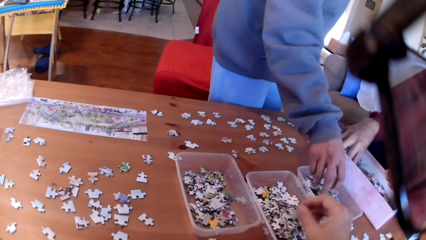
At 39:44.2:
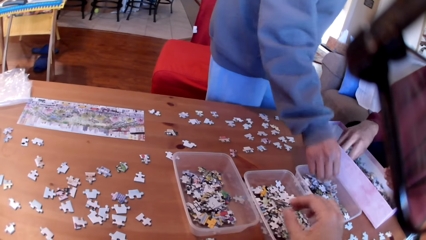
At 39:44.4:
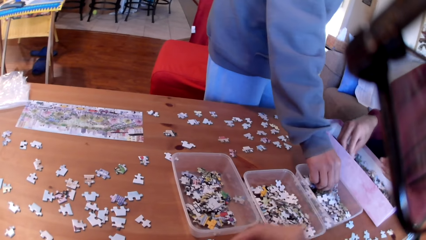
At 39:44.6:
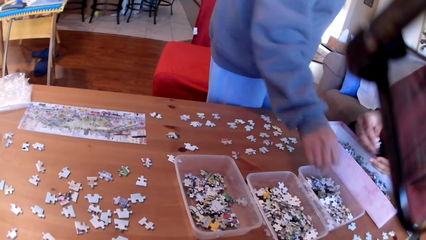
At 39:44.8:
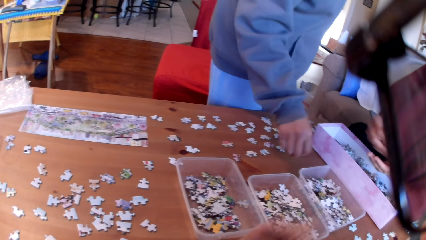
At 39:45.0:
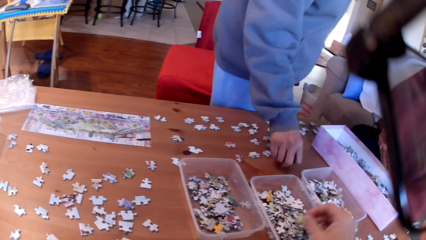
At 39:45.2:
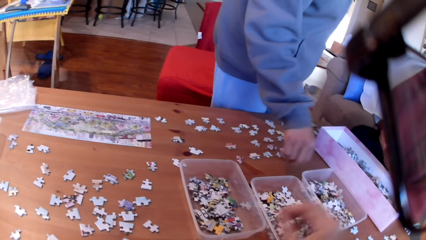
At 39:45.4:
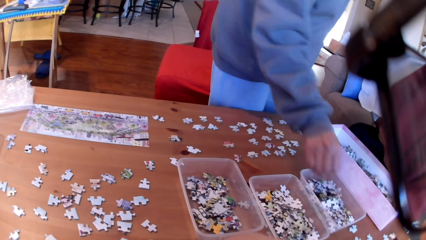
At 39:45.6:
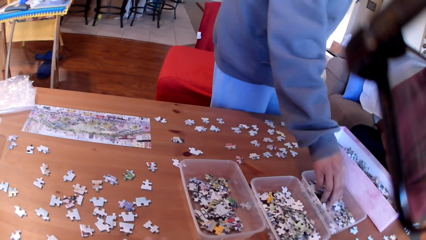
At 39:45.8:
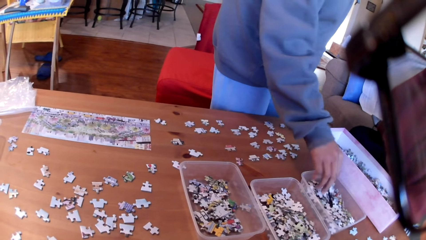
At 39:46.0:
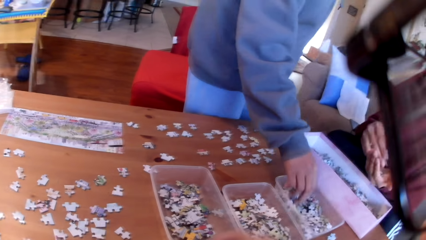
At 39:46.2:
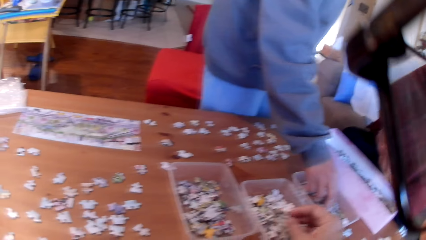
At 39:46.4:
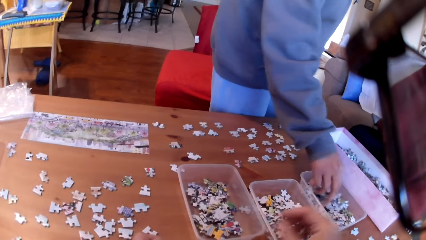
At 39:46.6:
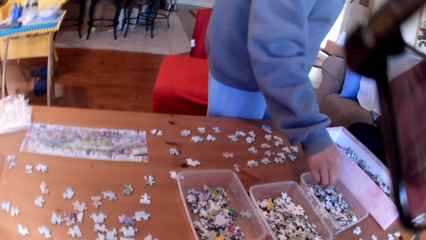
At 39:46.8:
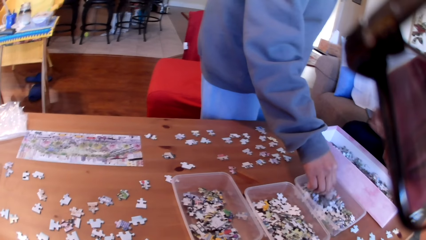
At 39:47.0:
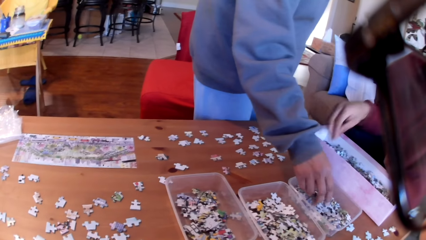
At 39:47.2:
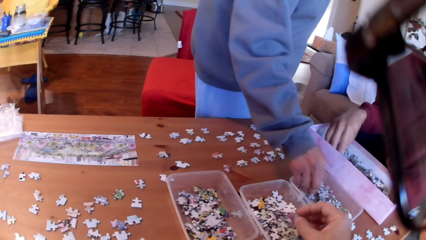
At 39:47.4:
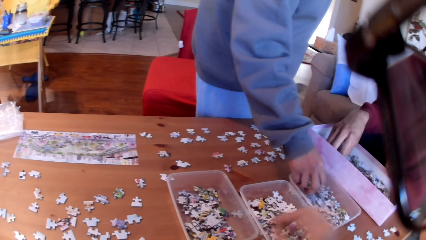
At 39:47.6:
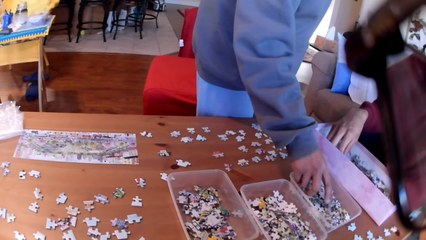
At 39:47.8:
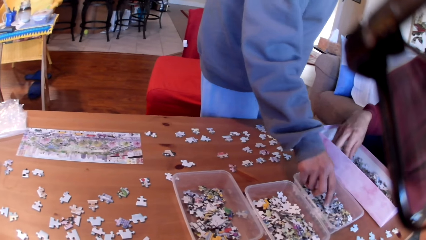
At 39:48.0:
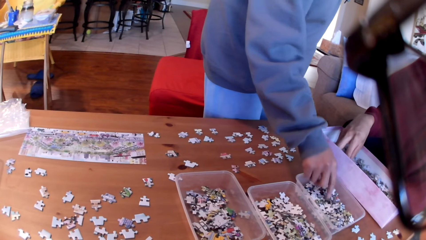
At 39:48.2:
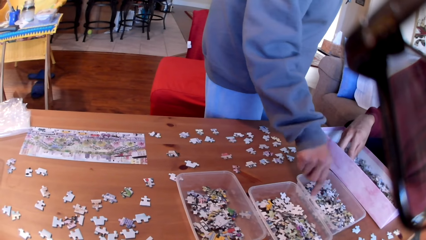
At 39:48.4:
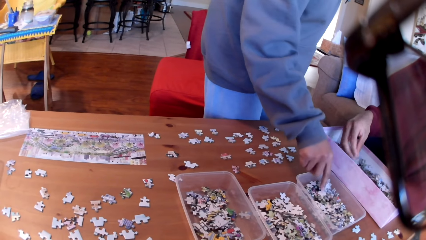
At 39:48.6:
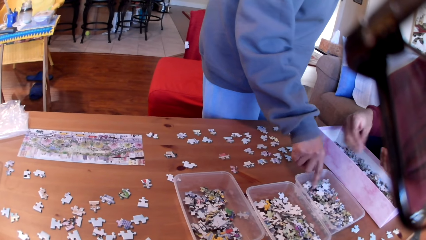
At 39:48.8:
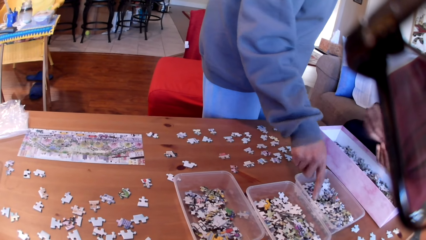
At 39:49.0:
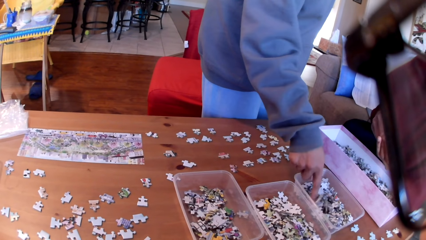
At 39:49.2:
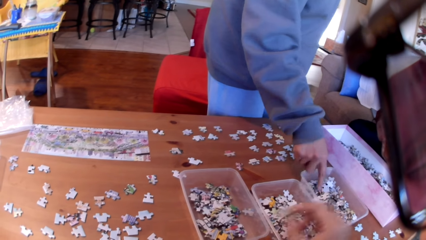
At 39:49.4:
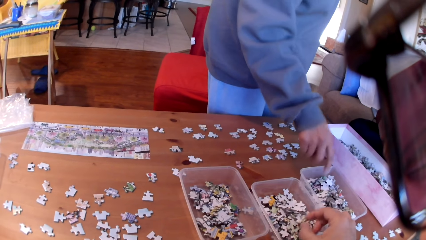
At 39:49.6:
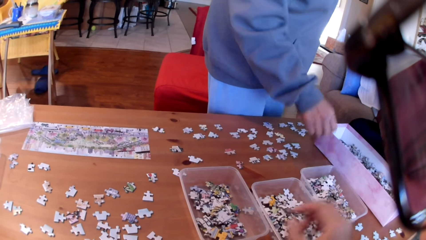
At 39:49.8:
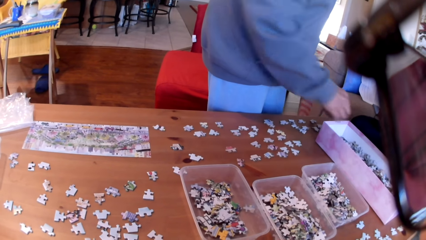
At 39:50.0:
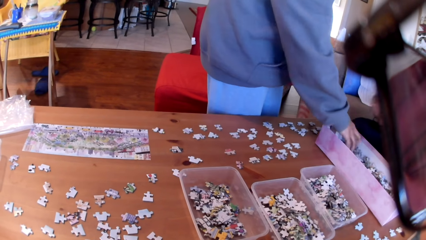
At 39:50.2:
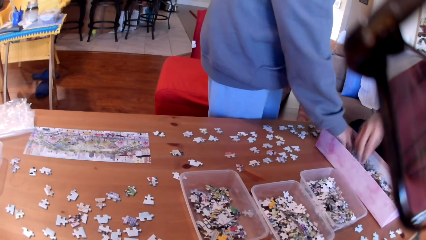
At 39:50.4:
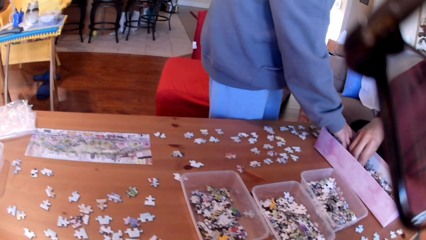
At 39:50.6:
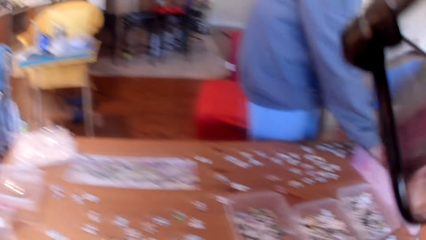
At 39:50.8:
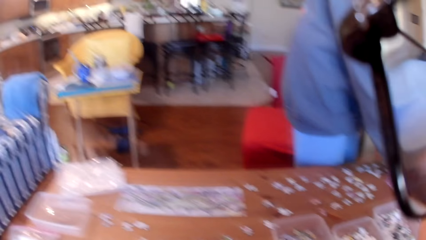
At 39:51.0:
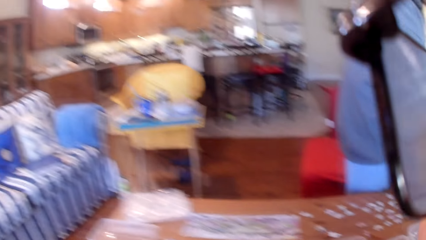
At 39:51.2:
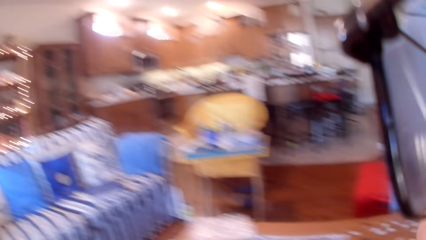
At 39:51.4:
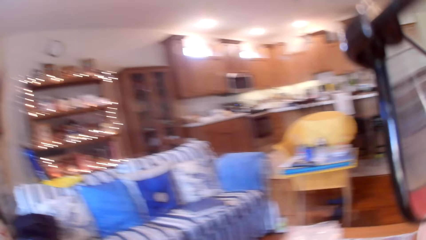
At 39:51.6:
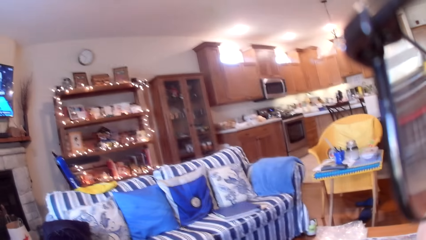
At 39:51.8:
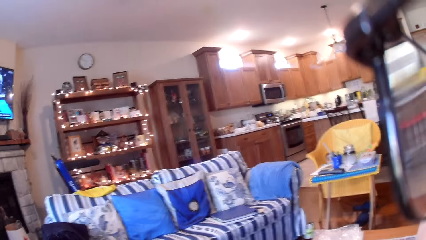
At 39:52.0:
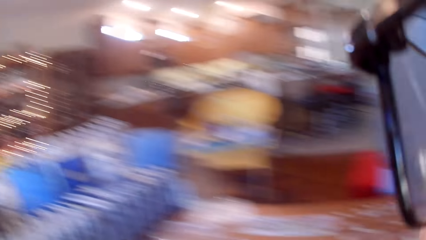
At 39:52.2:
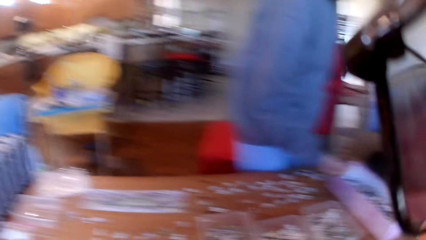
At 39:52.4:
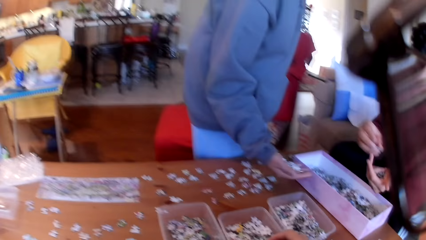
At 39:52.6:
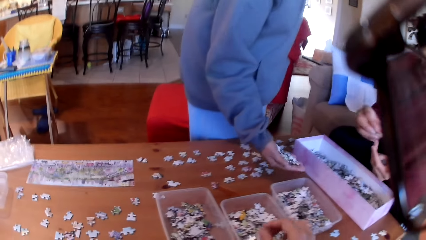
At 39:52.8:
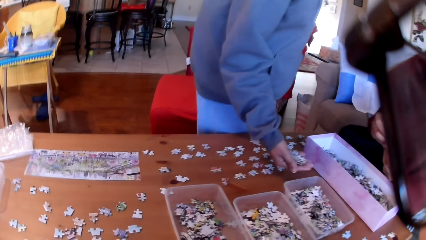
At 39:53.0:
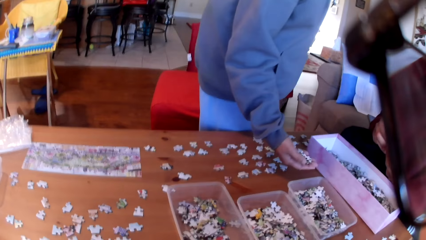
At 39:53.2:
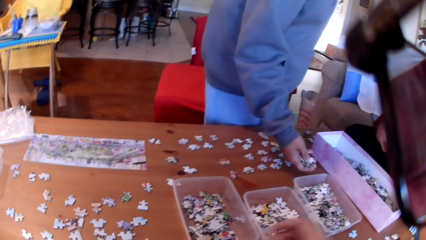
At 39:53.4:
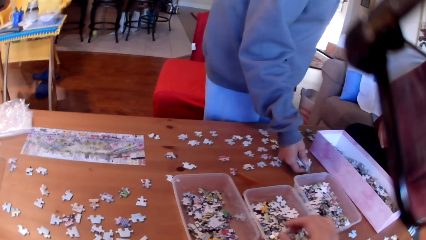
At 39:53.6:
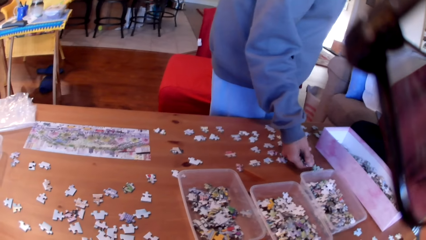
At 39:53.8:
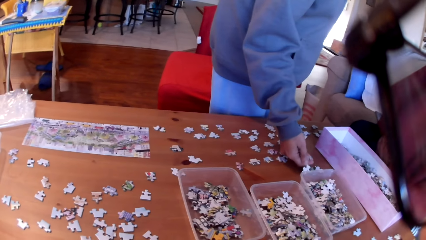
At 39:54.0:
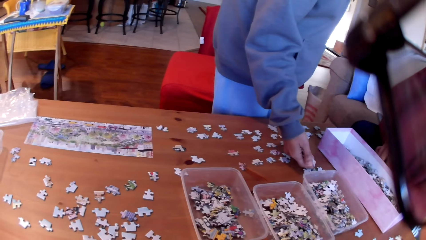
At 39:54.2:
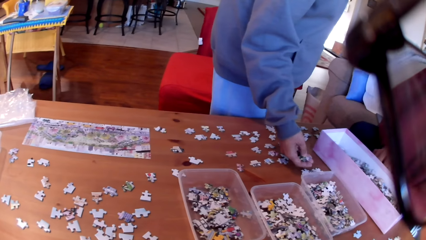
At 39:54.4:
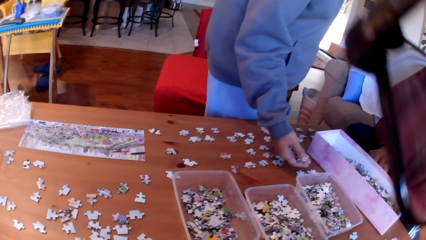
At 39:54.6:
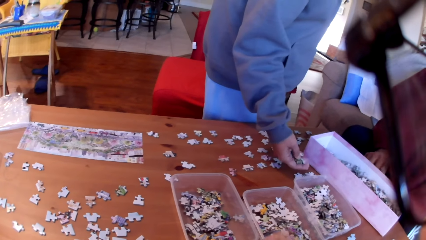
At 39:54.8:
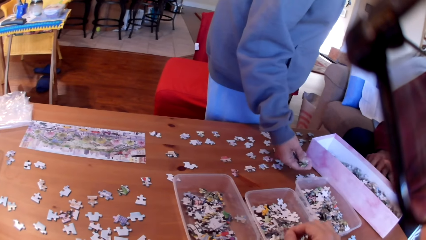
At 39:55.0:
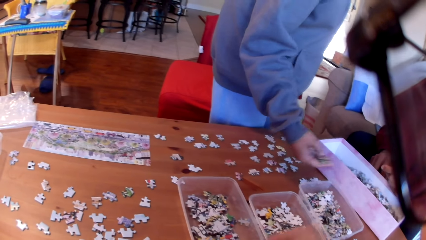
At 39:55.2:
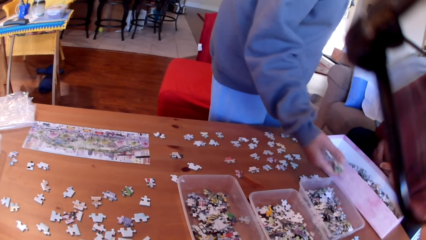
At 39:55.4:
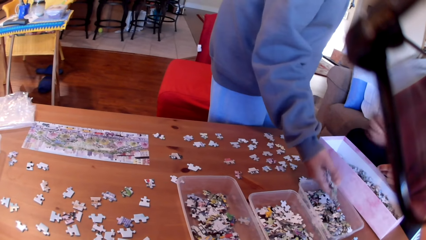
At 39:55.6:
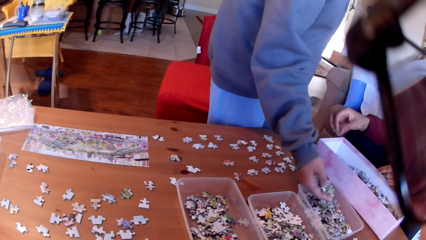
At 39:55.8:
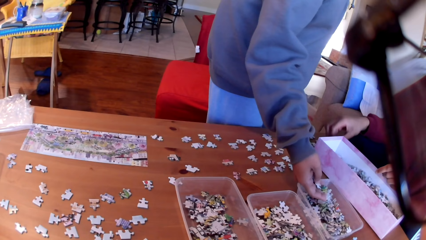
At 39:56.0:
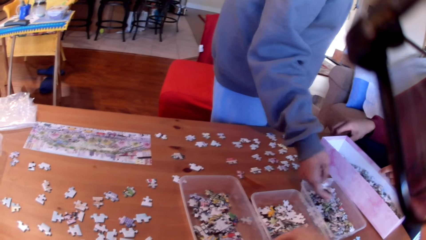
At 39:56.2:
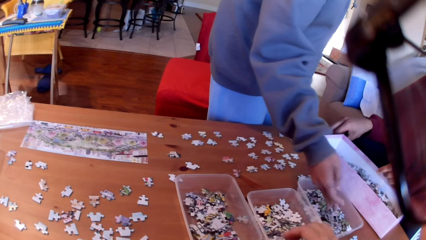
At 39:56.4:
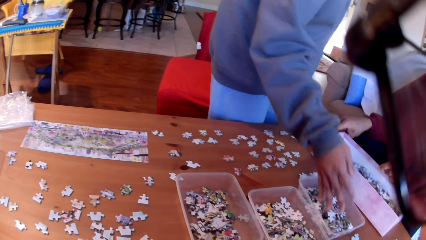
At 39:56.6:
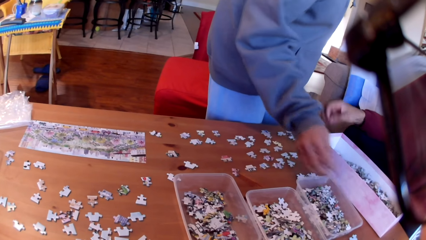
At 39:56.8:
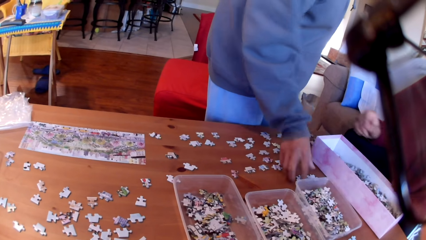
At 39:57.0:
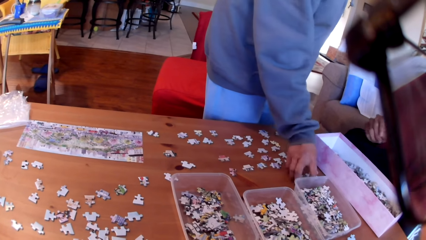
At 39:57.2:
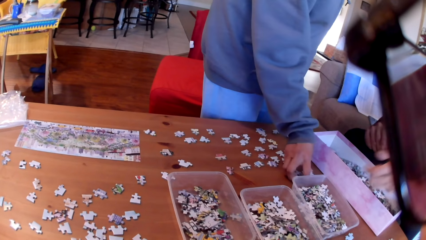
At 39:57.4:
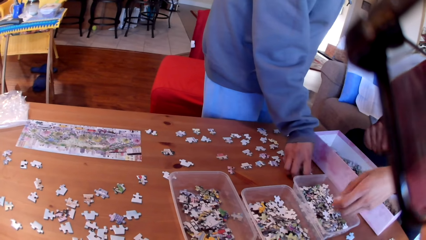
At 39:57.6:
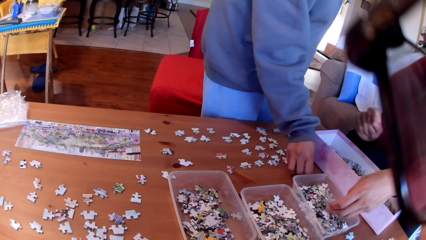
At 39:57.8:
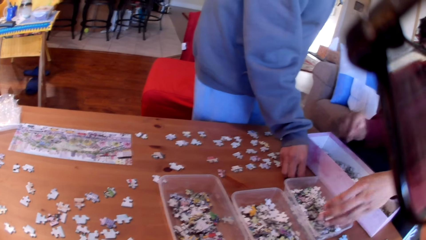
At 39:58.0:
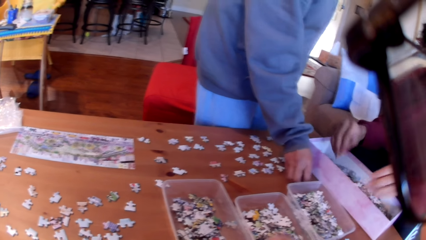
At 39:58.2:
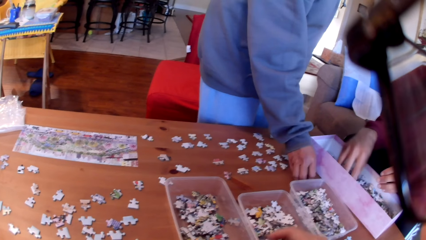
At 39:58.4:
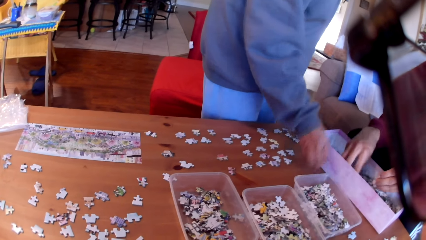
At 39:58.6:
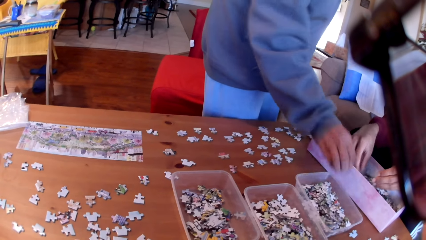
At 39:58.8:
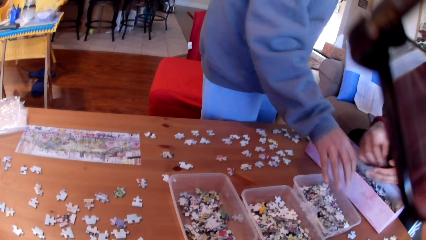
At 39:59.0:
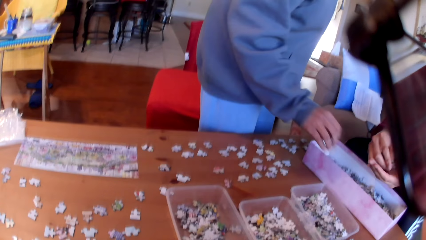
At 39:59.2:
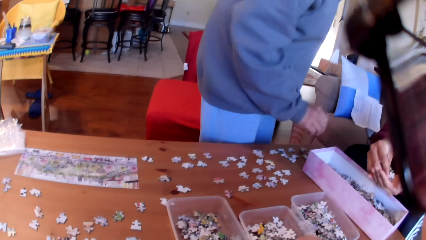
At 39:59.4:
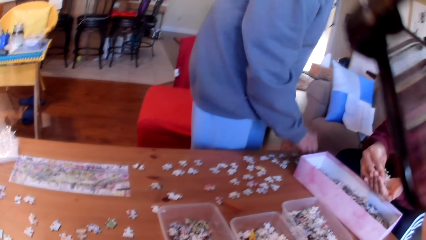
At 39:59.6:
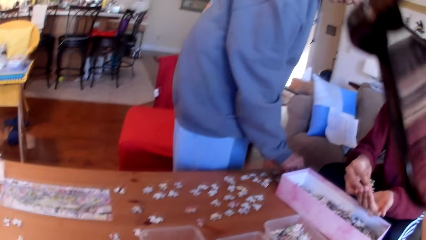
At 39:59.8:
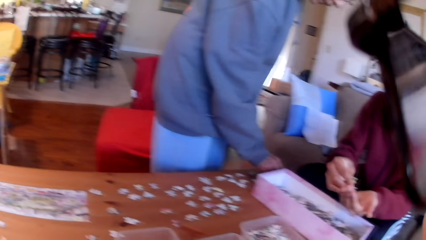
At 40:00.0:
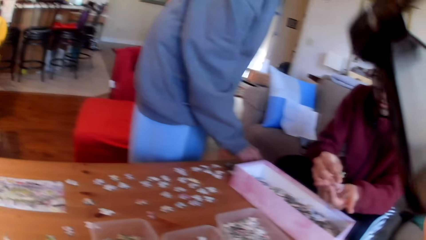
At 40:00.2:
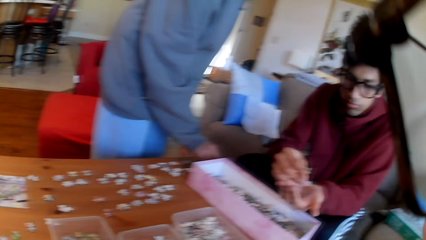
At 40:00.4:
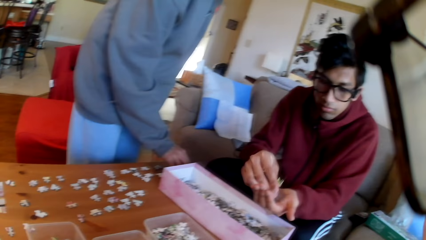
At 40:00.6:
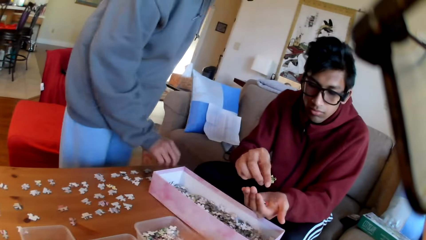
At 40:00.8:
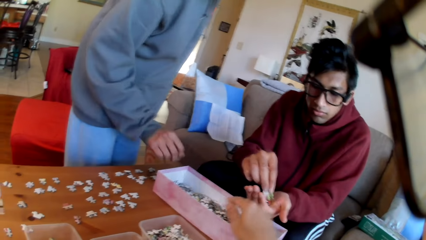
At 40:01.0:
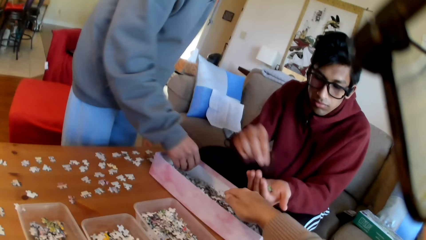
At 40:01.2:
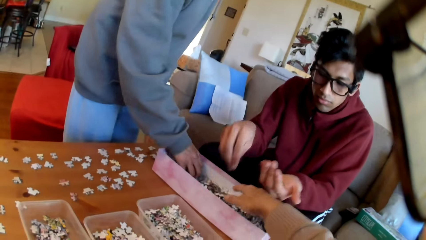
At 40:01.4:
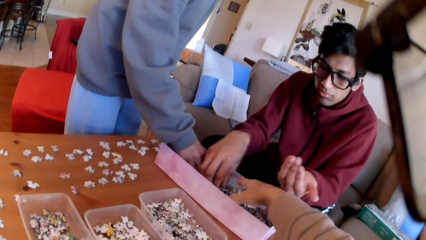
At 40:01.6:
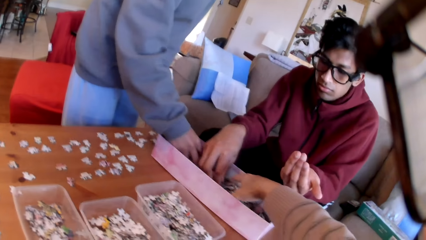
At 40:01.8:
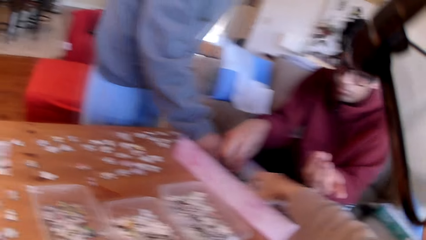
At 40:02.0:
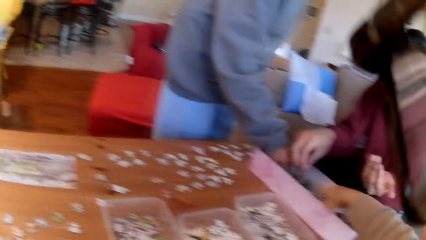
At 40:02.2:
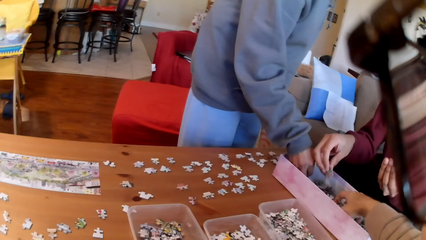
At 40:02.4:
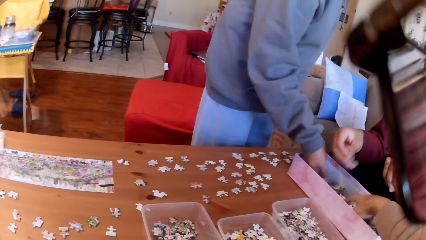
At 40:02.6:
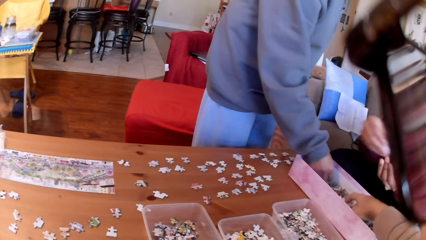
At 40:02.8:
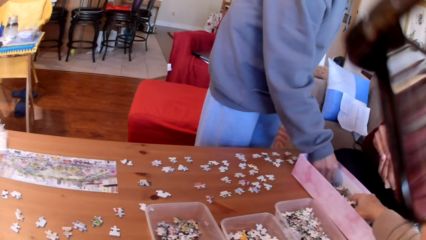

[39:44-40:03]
A woman puts the puzzle in the tin and takes a puzzle. The camera wearer puts the puzzle in the tin. The woman touches the puzzles in the tin. The camera wearer puts the puzzle in the tin. A man takes a puzzle. The woman moves the jigsaw puzzles in the tin. The camera wearer puts the jigsaw in the tin. The woman takes puzzles. The man picks up the jigsaw puzzles in the box. The camera wearer looks around the house. The woman looks at the puzzles and puts the jigsaw puzzles on the table. The camera wearer puts the puzzle in the tin. The woman drops the puzzles on the table and puts the puzzles in the tin. The camera wearer takes a puzzle. The woman takes the puzzles. The man puts the jigsaw puzzles in the tin. The woman puts the puzzles in the tin. The man picks up the jigsaw puzzles in the box. The woman takes the puzzles. The camera wearer picks up the jigsaw puzzle.
